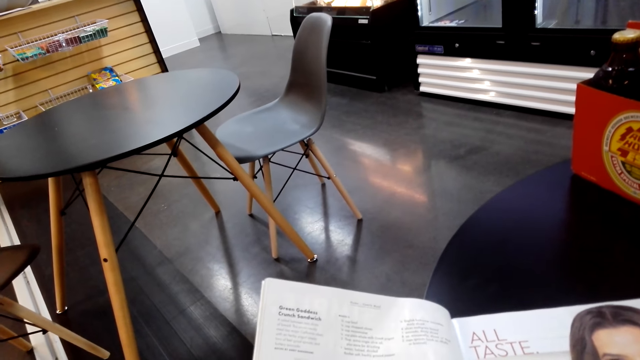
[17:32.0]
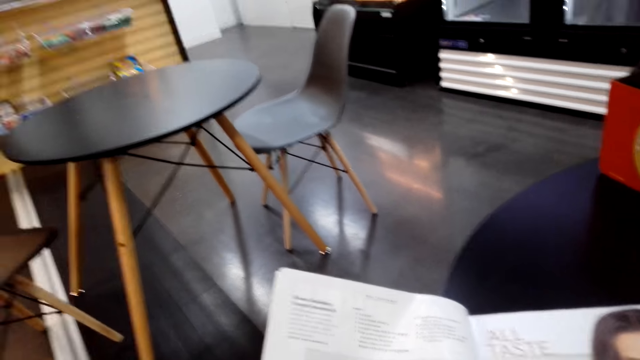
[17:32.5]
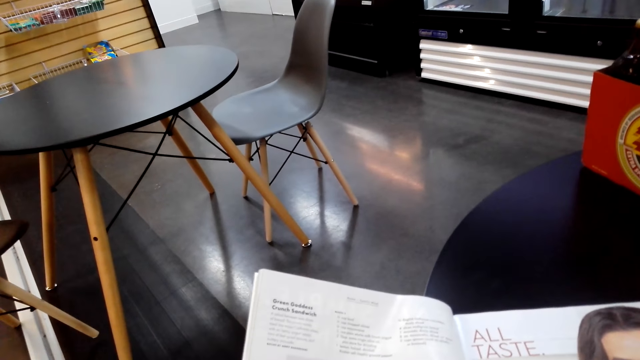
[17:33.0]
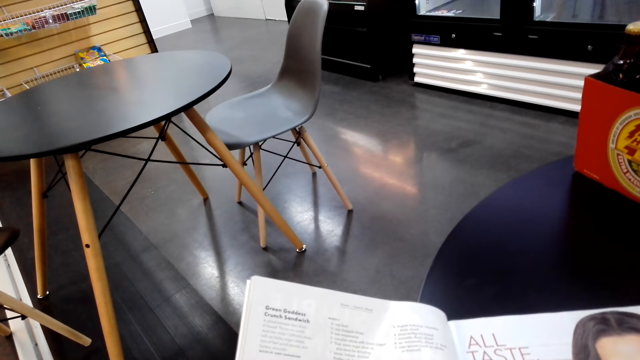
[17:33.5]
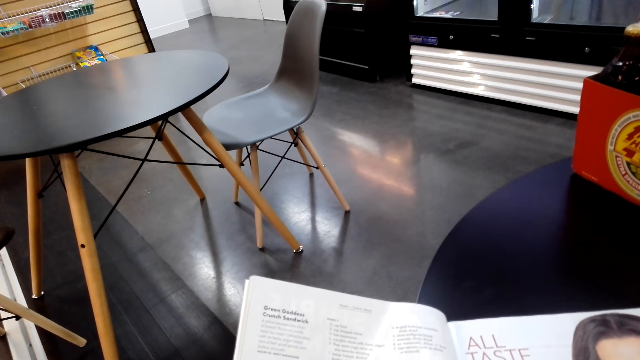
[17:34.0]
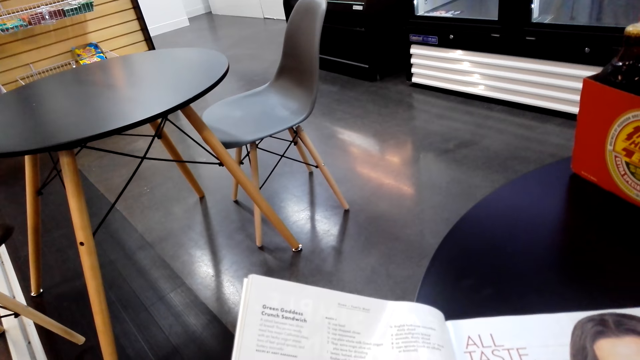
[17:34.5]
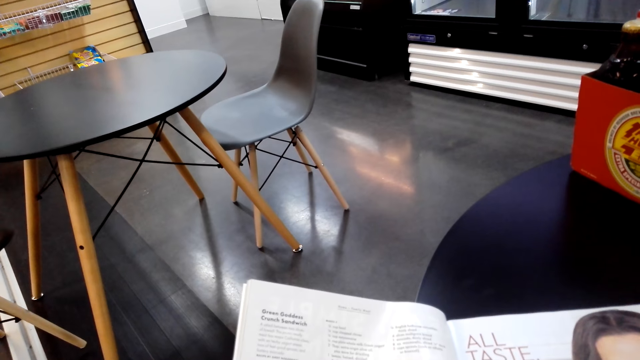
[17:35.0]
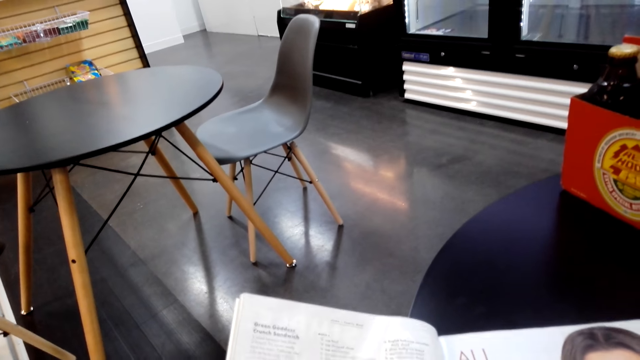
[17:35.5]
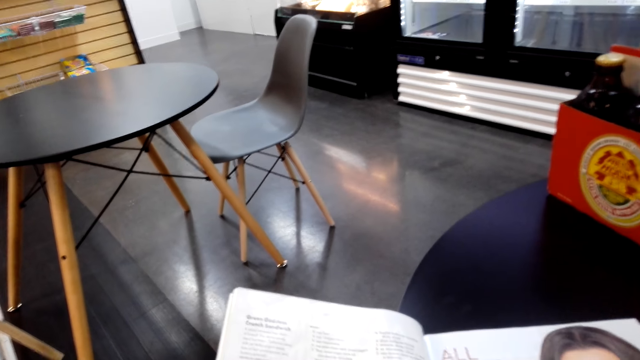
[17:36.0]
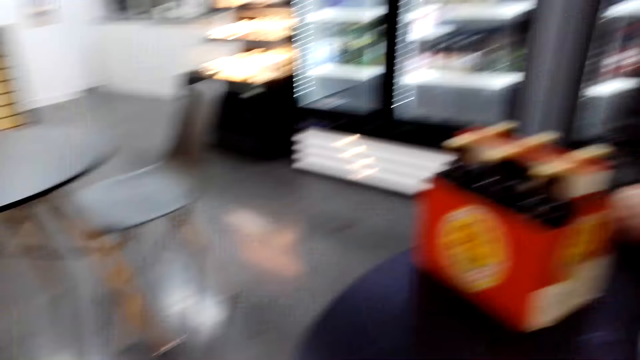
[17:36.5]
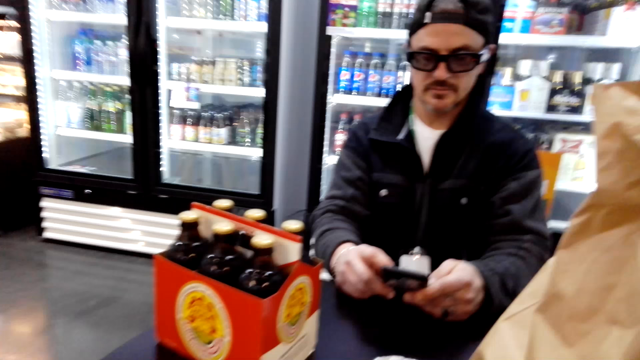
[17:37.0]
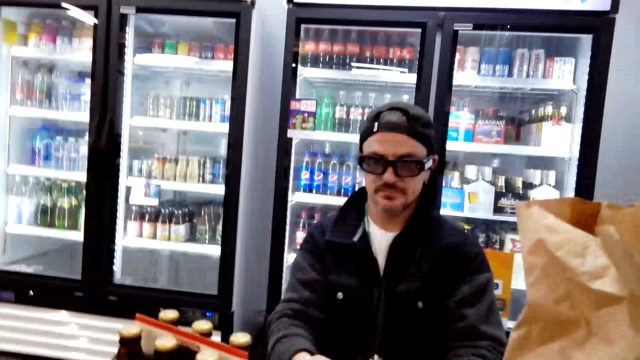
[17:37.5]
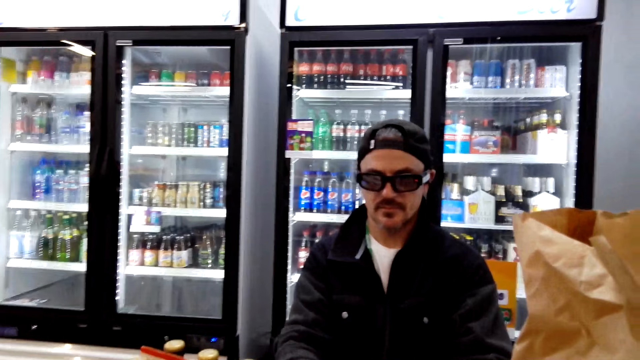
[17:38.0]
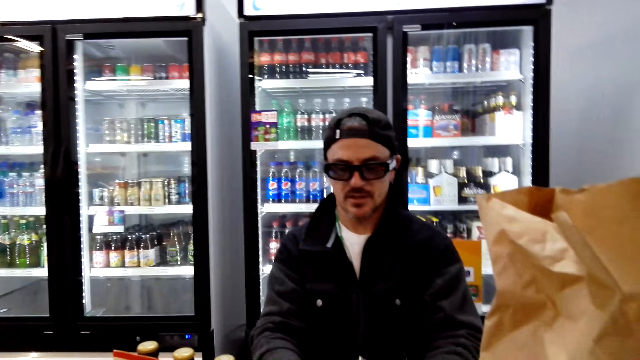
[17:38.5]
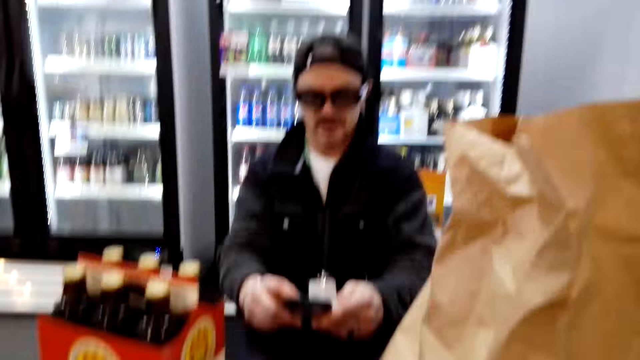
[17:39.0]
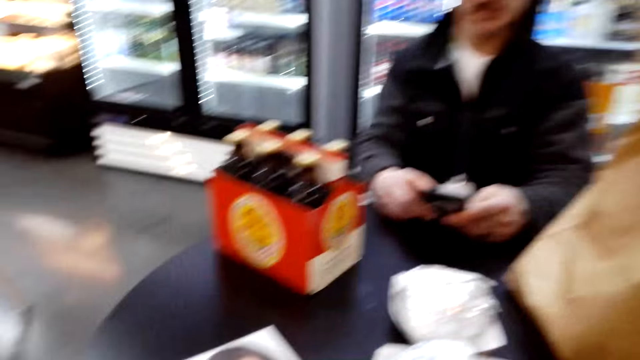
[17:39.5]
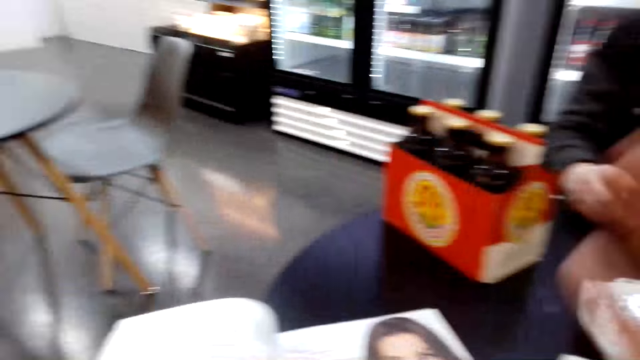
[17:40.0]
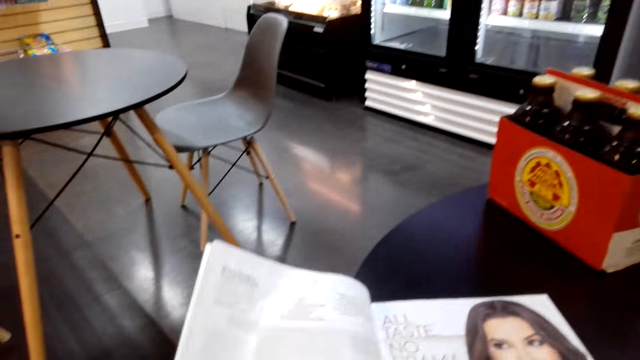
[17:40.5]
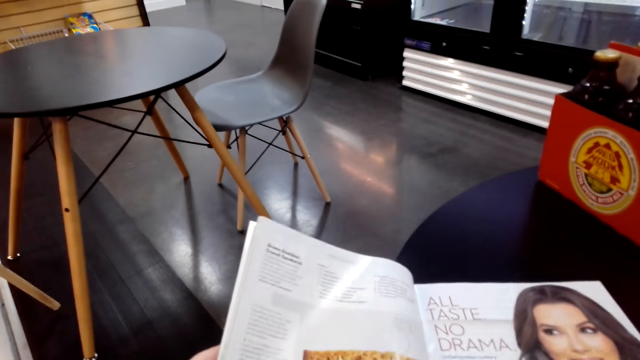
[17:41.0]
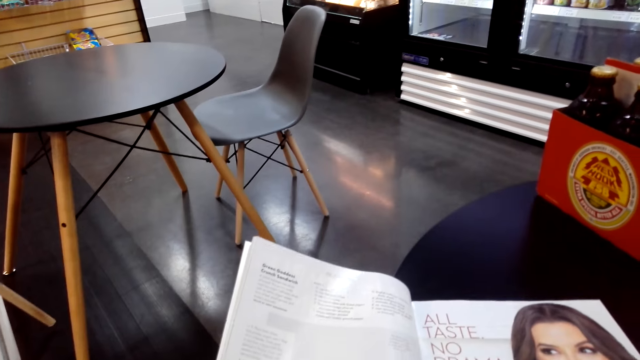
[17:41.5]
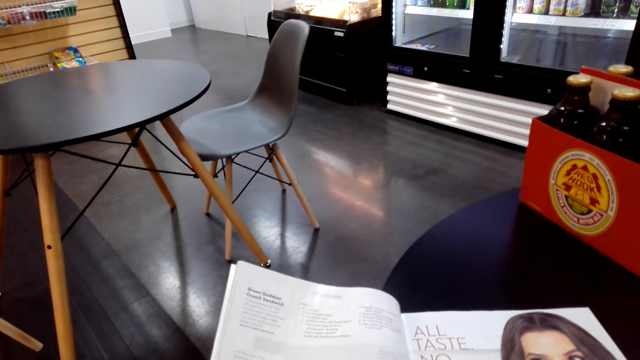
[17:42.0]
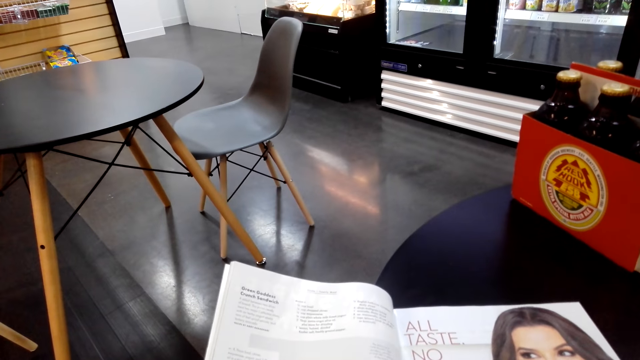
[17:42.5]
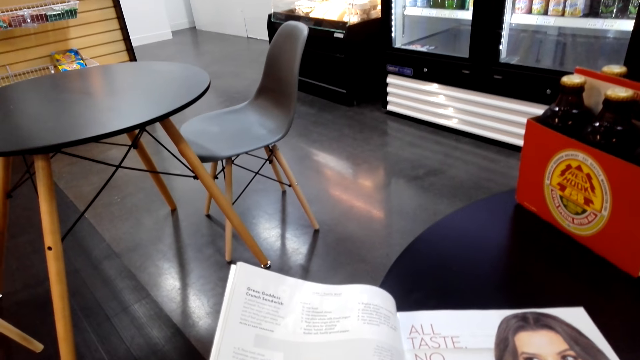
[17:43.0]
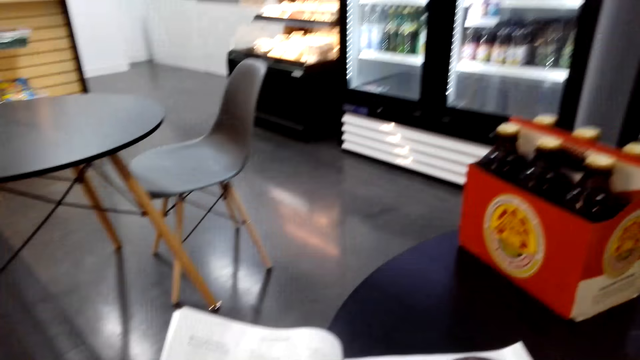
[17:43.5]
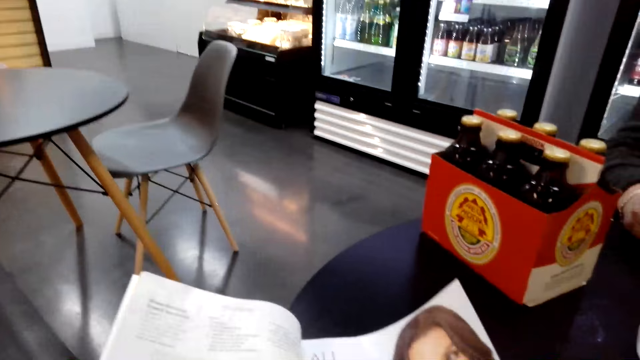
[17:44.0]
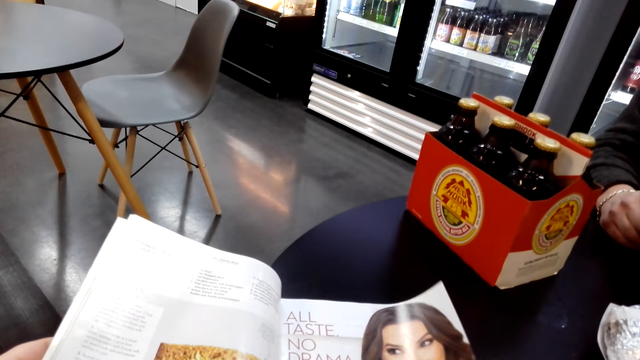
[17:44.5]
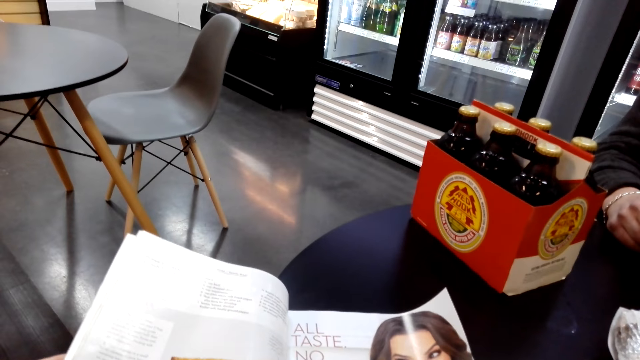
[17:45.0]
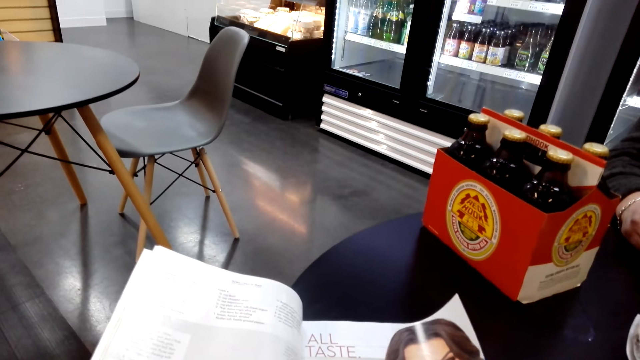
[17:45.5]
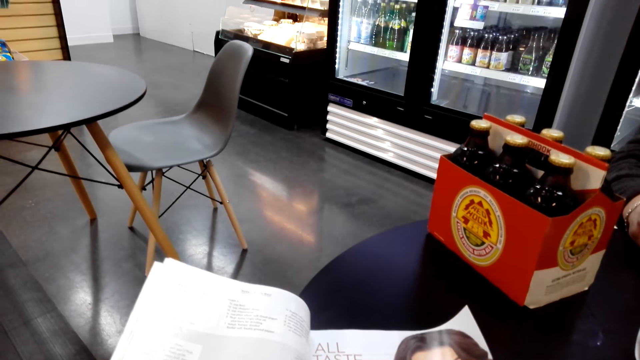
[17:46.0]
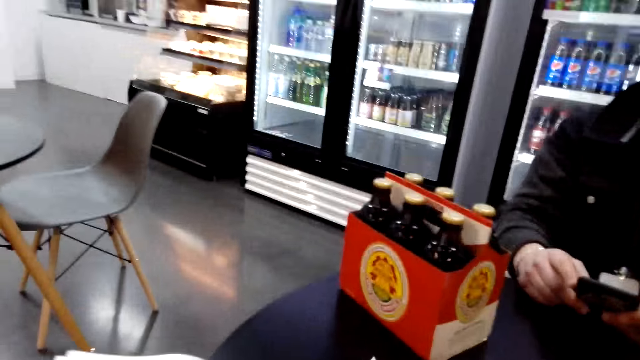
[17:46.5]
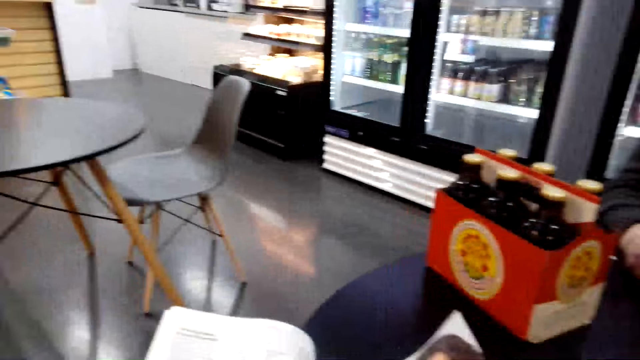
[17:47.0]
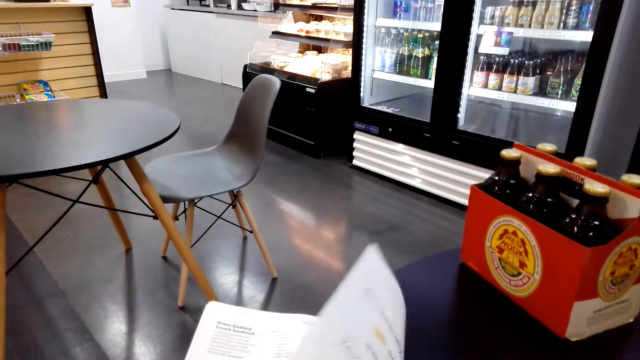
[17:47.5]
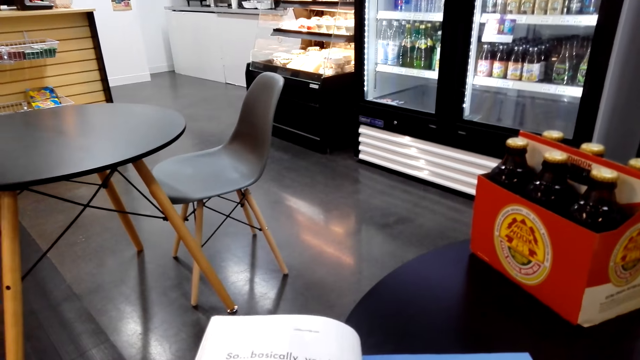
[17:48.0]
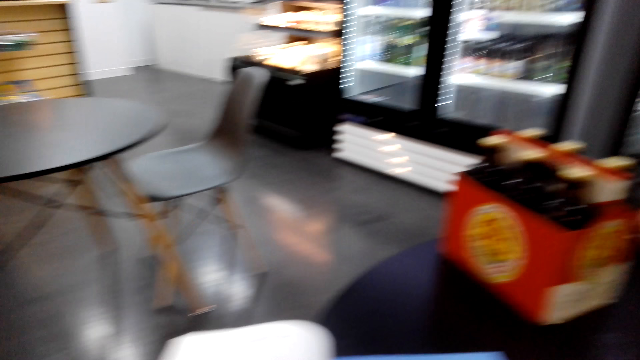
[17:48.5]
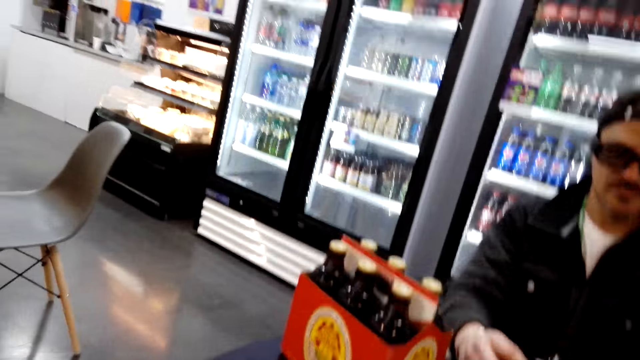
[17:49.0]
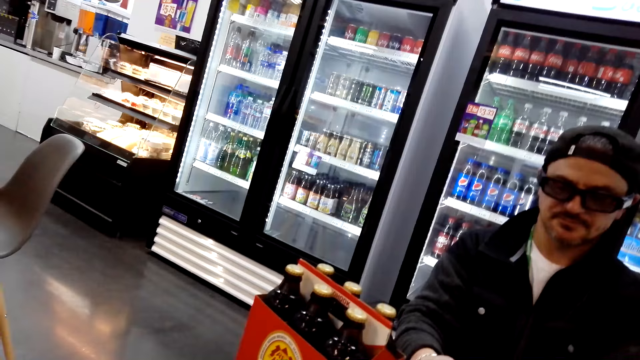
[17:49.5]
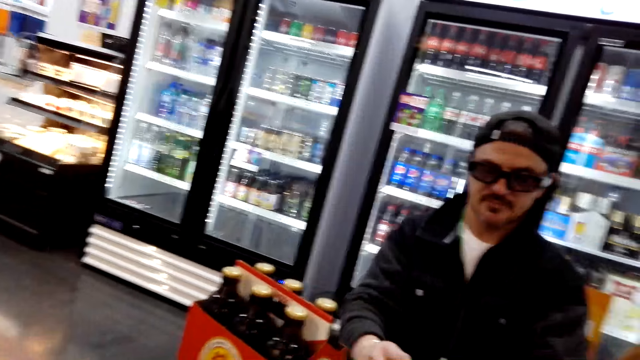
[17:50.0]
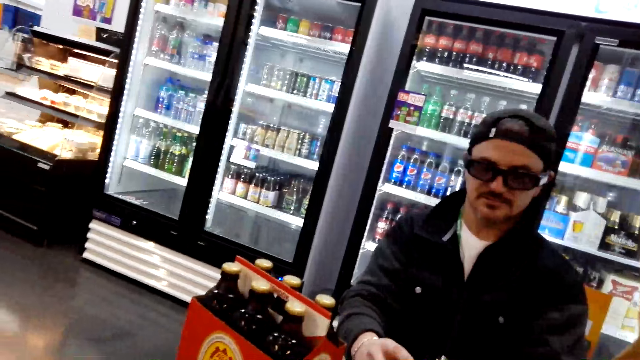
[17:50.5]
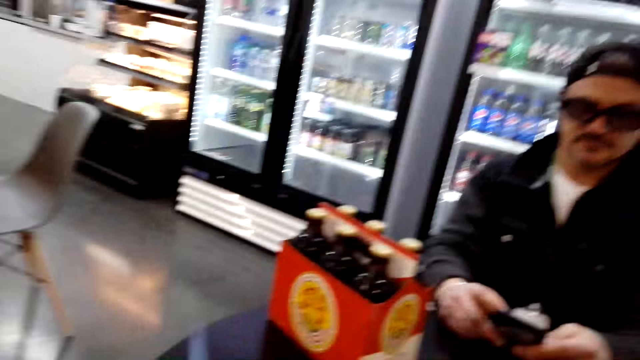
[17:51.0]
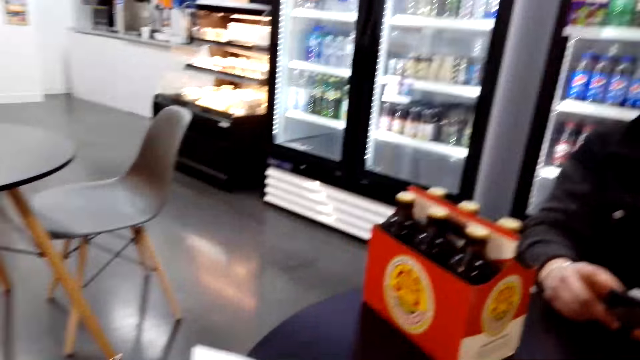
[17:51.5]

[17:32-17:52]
The camera wearer looks around. A man operates a phone. The camera wearer reads a book. They turn the page of the book and look around. The man operates the phone.
